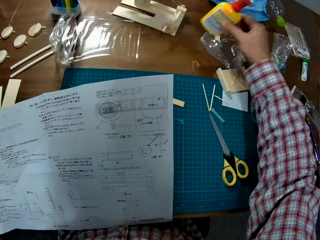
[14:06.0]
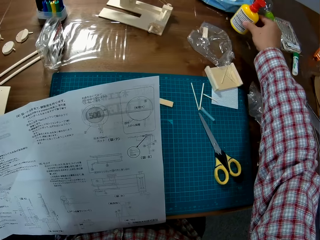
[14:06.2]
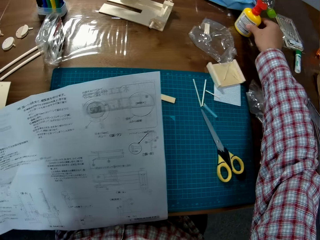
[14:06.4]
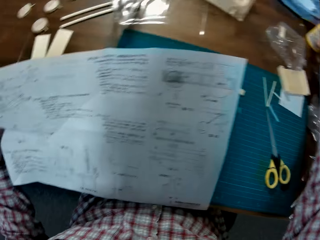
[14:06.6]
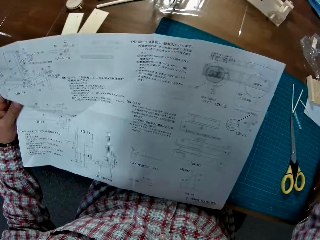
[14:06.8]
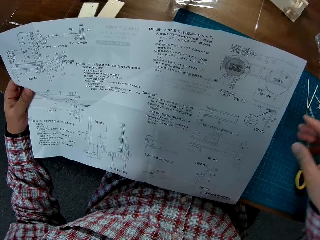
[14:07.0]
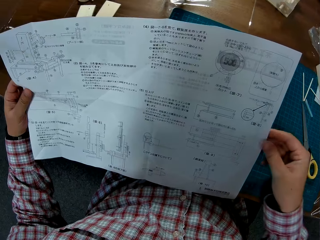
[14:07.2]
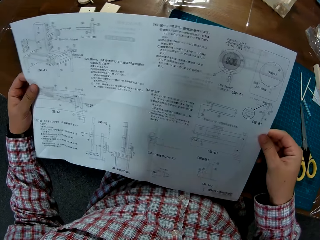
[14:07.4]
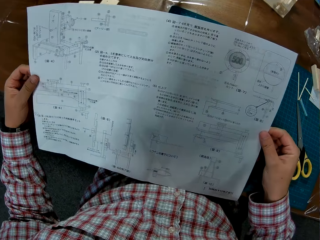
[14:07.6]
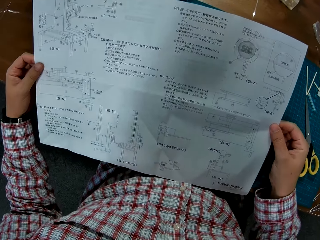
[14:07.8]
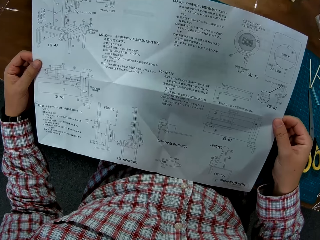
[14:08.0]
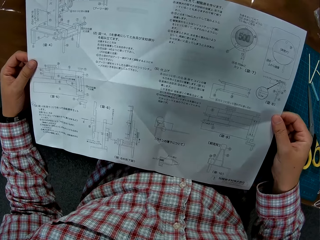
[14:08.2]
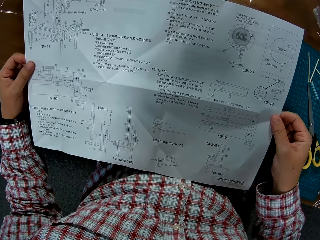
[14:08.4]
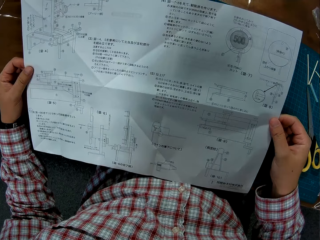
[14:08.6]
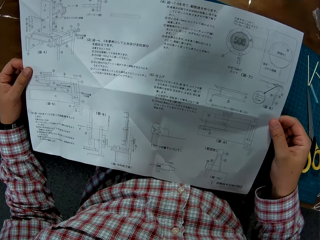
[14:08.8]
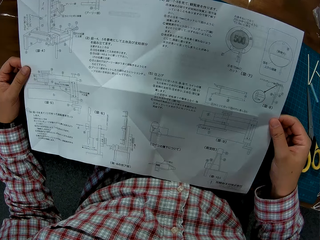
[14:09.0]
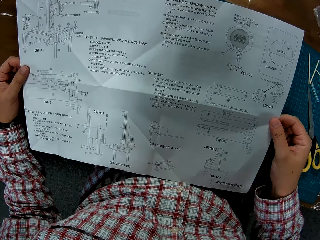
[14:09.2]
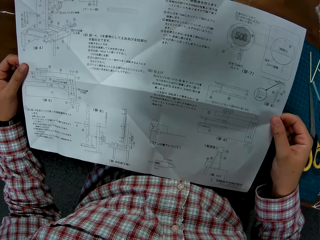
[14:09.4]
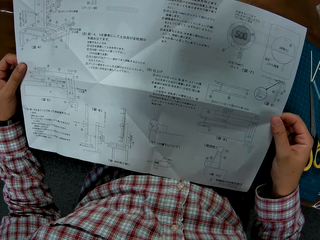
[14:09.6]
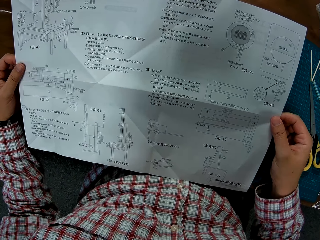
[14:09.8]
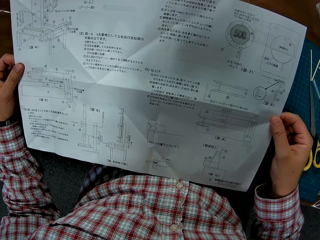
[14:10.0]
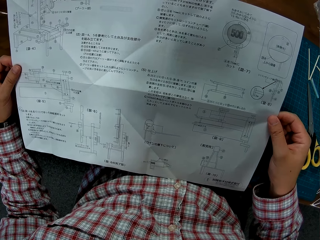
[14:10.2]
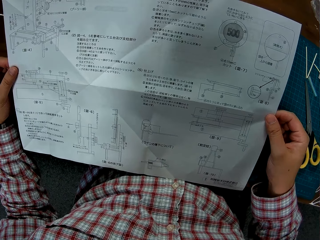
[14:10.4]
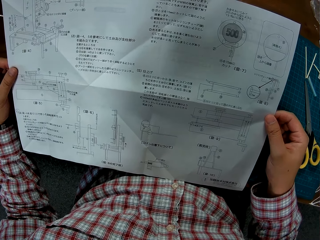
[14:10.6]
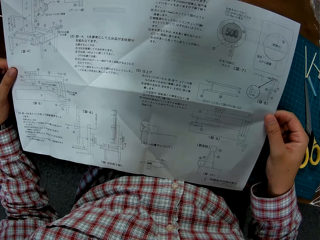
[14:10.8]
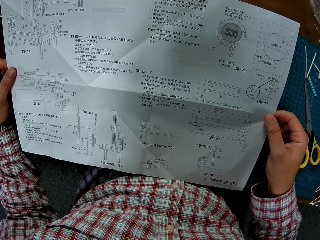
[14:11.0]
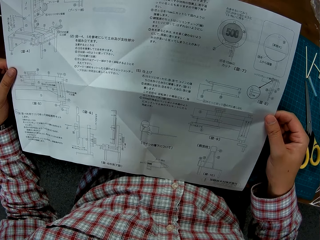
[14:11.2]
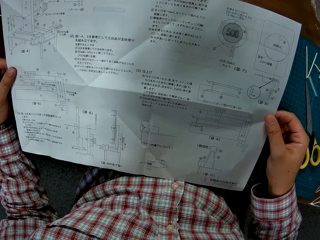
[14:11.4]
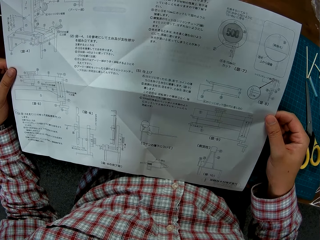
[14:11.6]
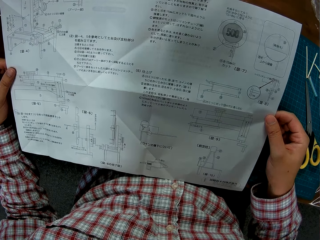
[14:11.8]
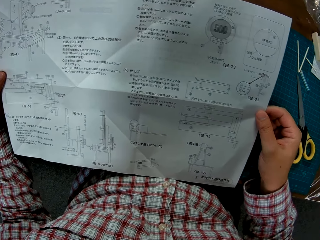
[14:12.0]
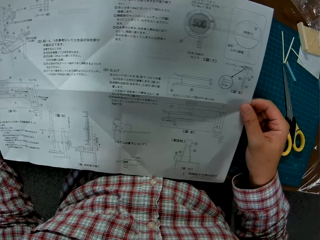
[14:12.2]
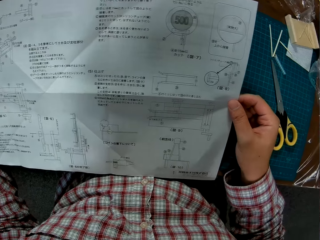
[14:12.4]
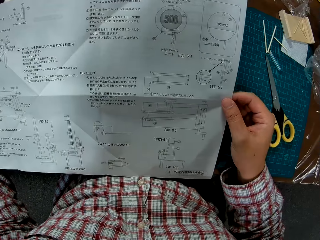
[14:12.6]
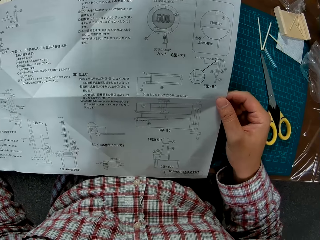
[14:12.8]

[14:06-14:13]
The camera wearer moves the adhesive glue across the table. He holds the manual with both hands and reads the manual in his hand.

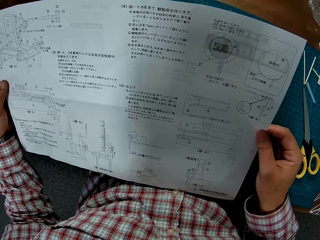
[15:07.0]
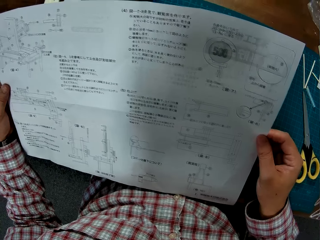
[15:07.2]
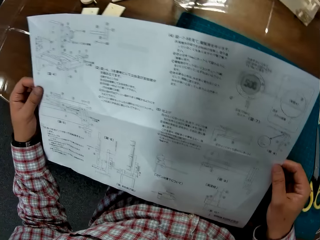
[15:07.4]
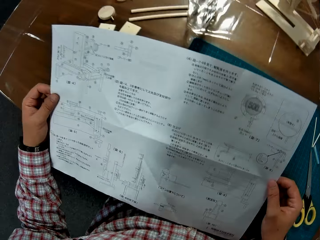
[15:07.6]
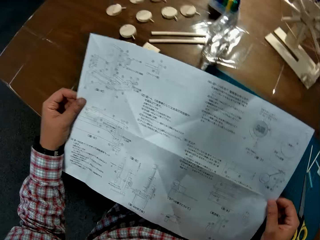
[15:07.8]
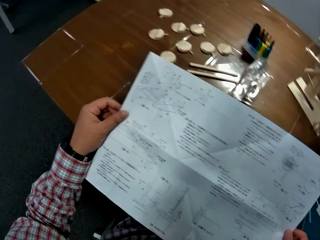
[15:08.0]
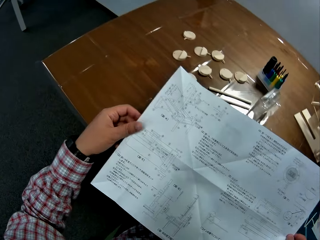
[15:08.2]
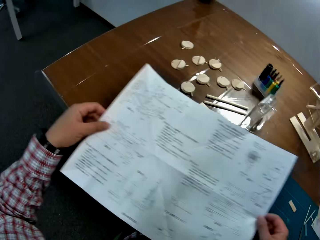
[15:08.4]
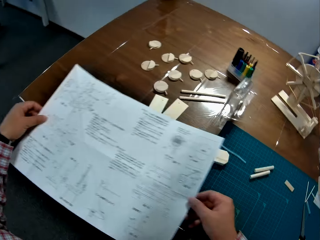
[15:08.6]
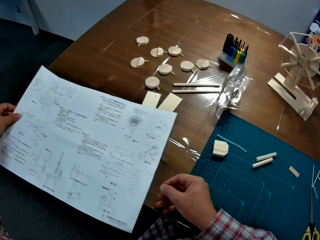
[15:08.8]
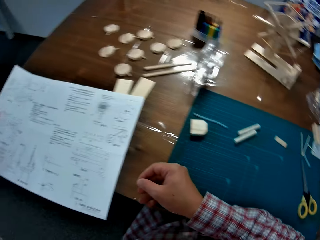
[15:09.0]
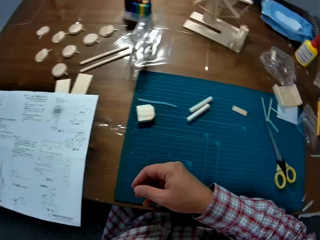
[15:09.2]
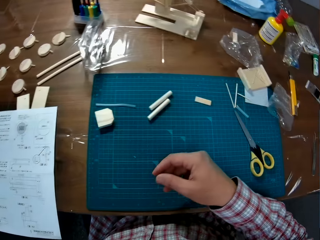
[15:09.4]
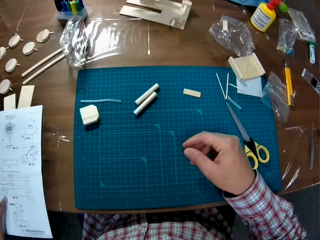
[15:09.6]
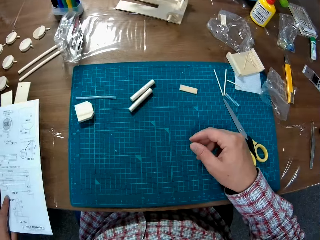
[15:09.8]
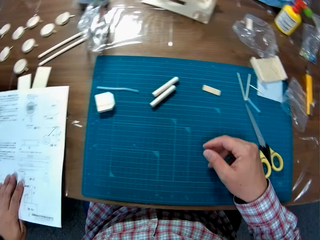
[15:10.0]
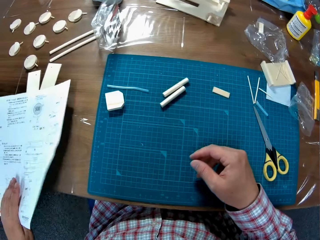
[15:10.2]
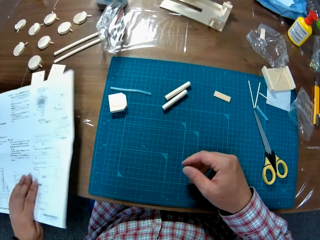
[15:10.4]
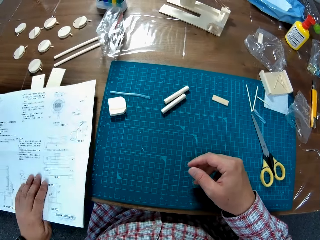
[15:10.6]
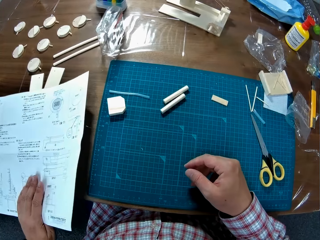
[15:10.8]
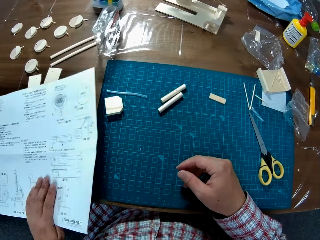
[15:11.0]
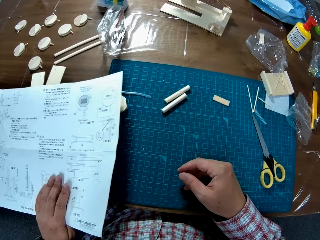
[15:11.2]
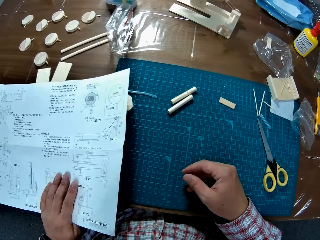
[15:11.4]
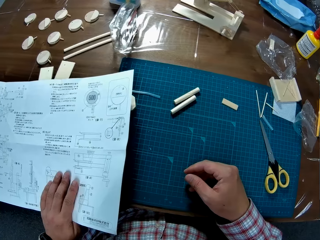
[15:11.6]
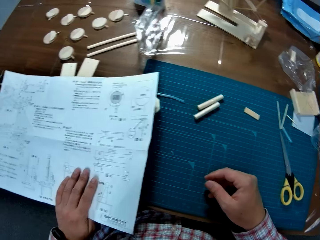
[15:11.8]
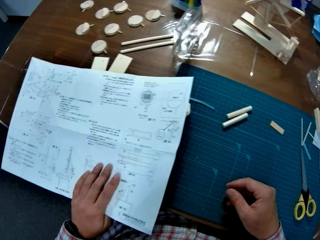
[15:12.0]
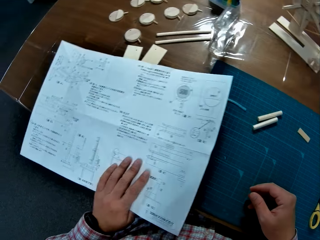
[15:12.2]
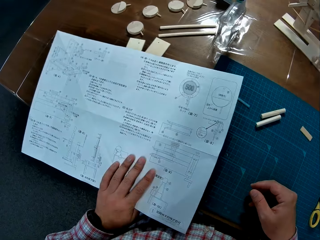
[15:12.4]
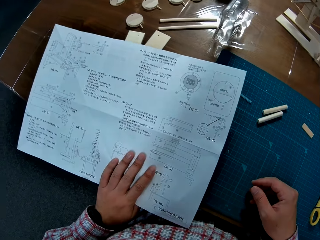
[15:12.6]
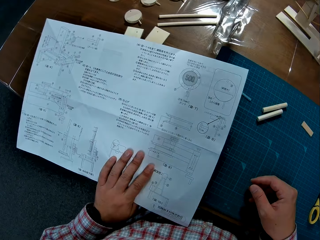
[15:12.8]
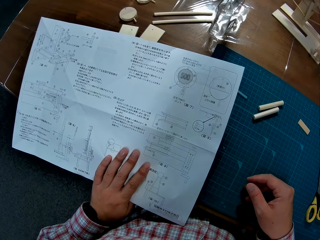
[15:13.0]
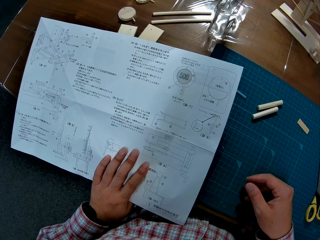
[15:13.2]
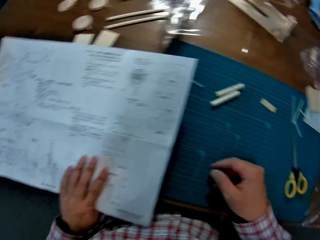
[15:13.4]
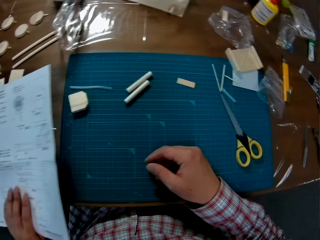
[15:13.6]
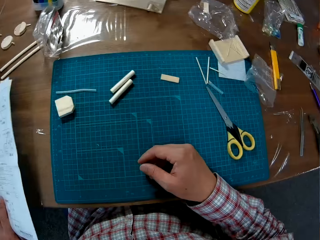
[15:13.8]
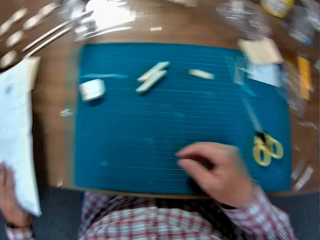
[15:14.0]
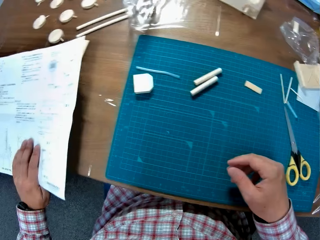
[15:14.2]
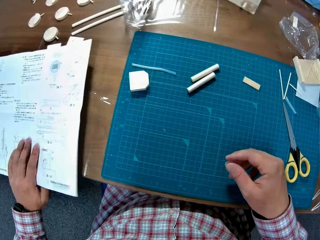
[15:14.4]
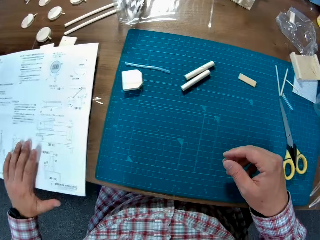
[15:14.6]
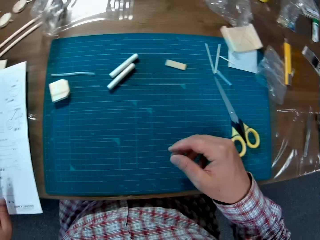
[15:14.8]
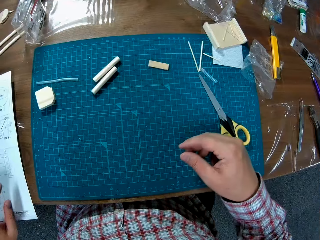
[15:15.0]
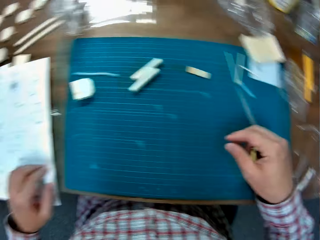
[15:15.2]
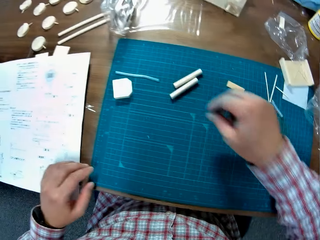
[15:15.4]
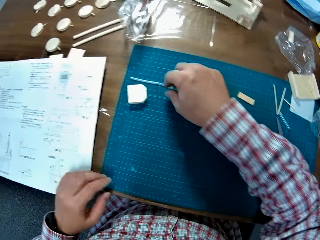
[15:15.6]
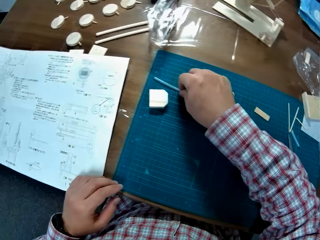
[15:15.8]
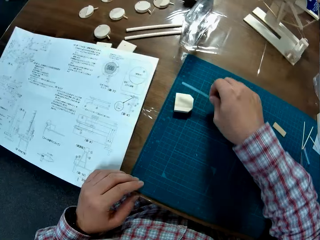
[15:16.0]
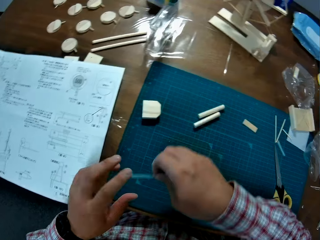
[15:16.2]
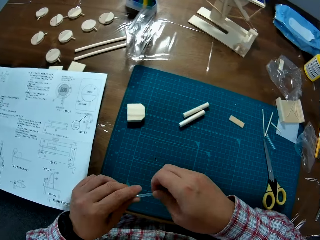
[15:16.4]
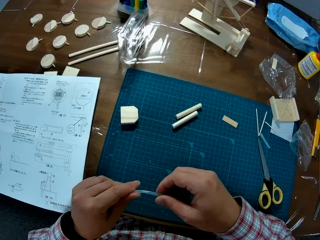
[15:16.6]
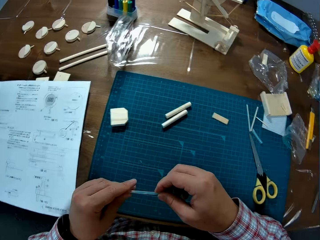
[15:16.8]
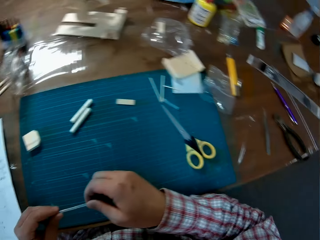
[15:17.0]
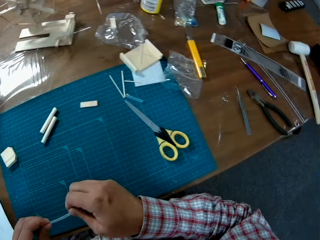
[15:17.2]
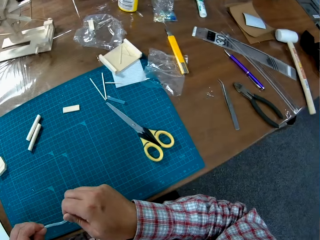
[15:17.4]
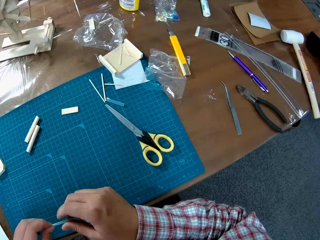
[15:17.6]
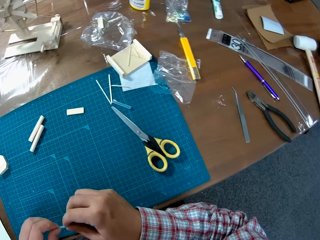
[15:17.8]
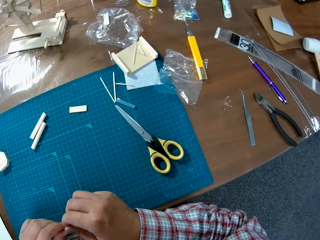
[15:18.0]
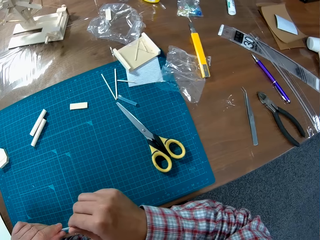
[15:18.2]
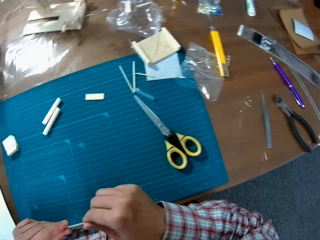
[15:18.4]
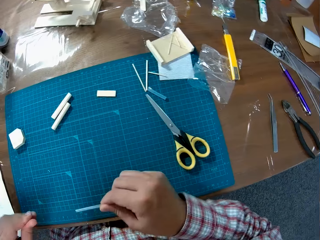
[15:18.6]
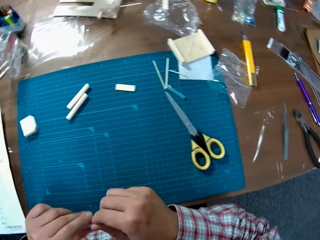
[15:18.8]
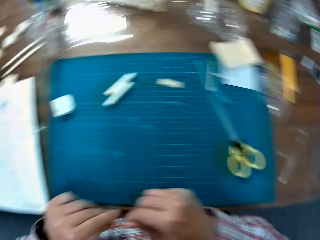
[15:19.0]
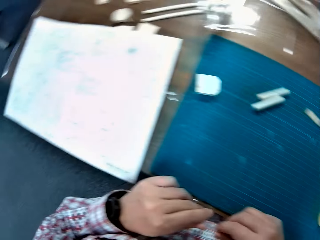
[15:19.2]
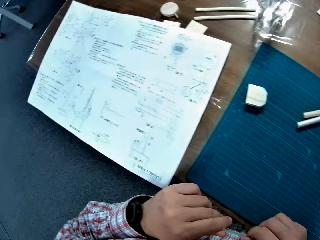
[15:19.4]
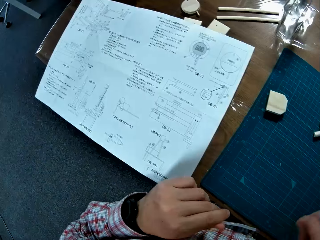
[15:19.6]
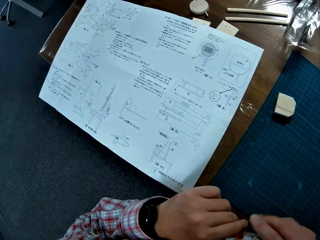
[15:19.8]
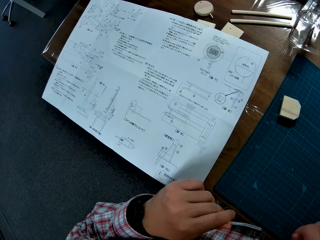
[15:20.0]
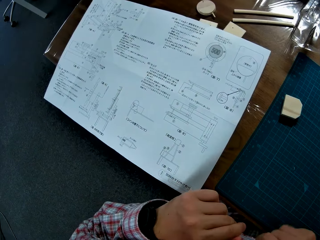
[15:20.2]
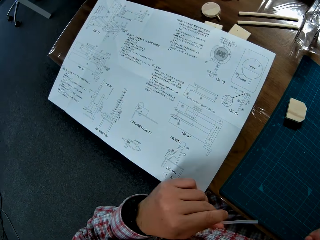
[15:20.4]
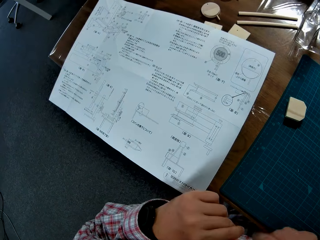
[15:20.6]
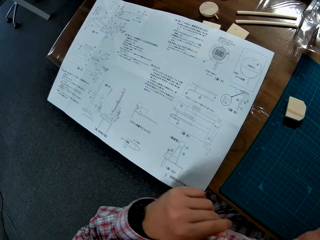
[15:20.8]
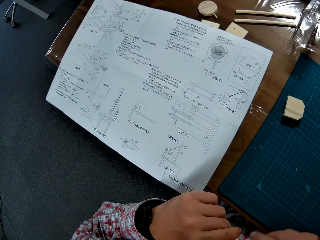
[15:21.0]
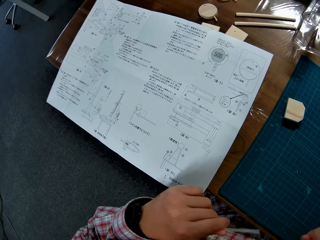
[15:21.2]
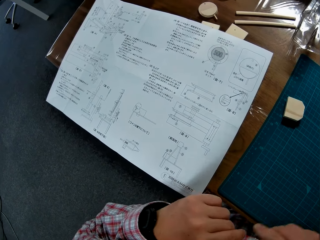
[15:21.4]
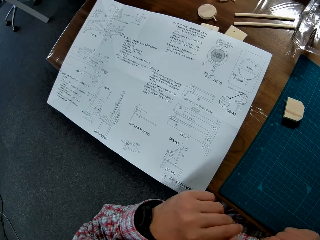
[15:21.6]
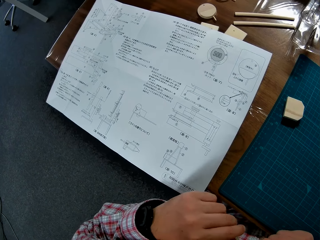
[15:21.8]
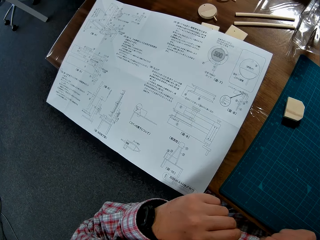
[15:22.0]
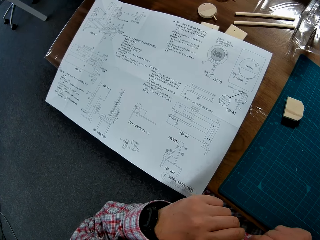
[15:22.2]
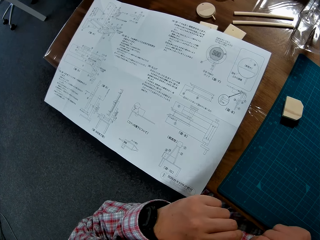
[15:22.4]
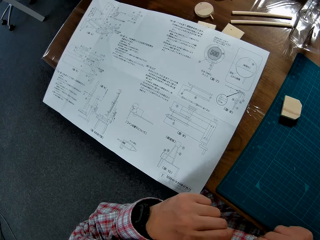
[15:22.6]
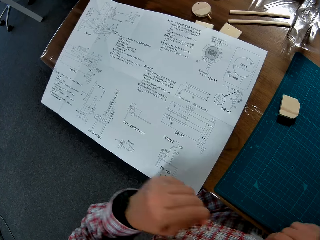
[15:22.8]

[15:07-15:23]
The camera wearer drops the manual on the table. He moves the manual with his right hand. He drops the manual on the table. He picks a straw or model material on the table. He wipes the model material with his hands. He stretches the straw.
